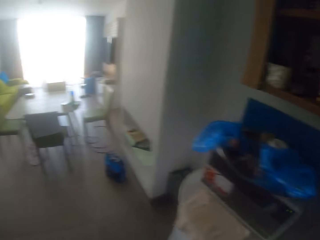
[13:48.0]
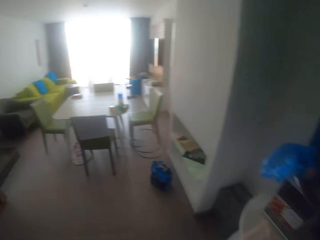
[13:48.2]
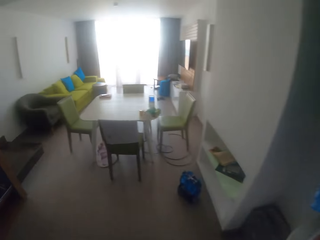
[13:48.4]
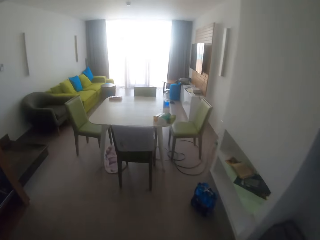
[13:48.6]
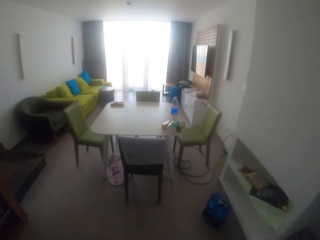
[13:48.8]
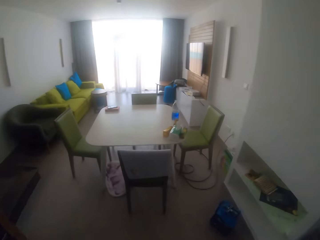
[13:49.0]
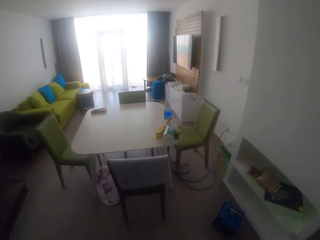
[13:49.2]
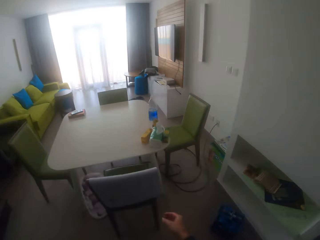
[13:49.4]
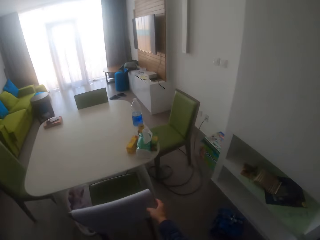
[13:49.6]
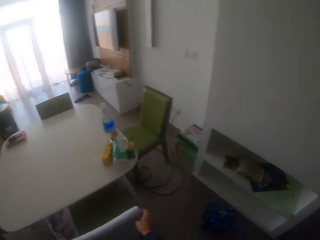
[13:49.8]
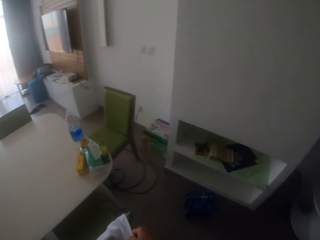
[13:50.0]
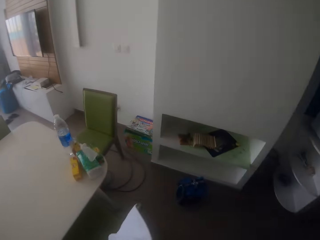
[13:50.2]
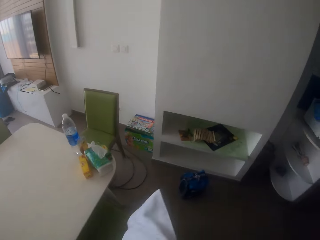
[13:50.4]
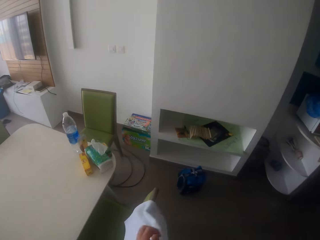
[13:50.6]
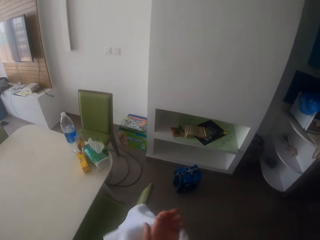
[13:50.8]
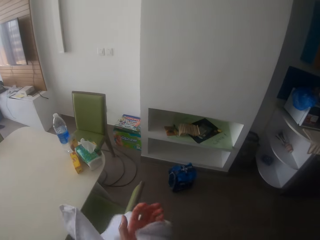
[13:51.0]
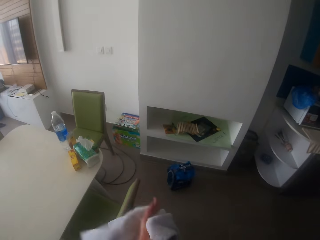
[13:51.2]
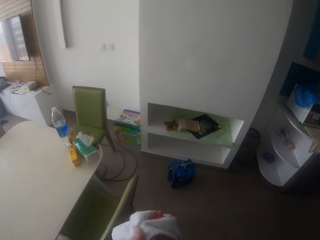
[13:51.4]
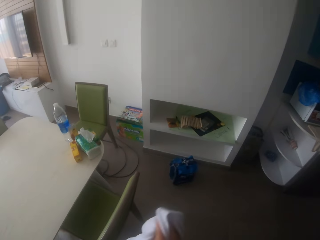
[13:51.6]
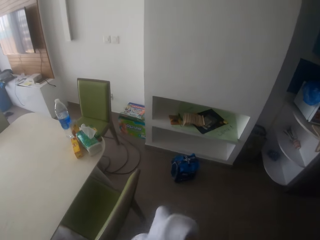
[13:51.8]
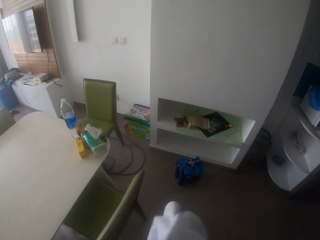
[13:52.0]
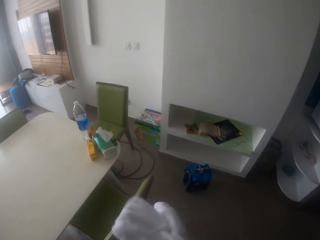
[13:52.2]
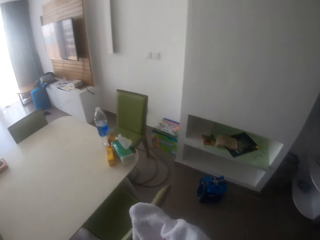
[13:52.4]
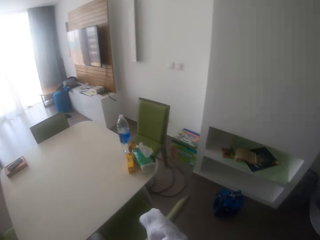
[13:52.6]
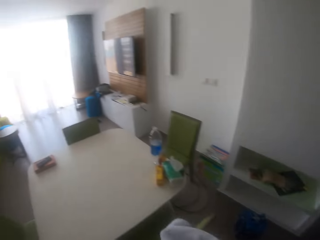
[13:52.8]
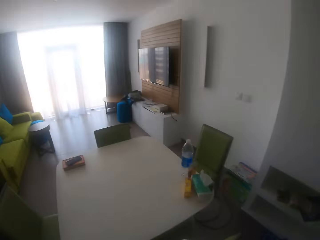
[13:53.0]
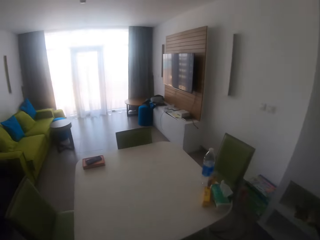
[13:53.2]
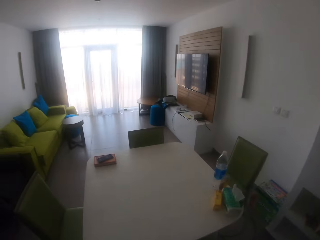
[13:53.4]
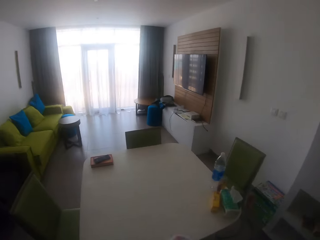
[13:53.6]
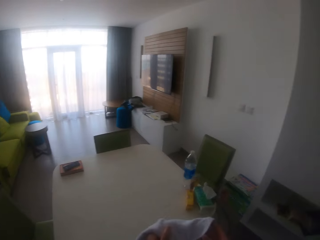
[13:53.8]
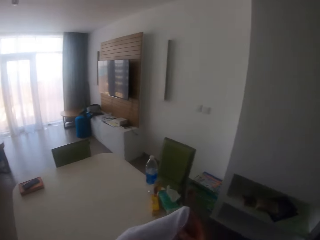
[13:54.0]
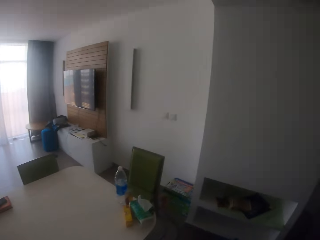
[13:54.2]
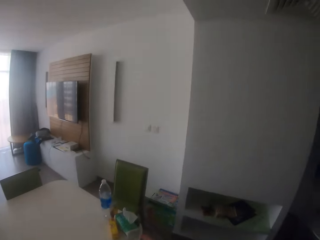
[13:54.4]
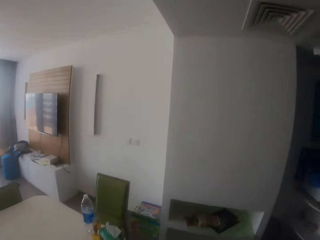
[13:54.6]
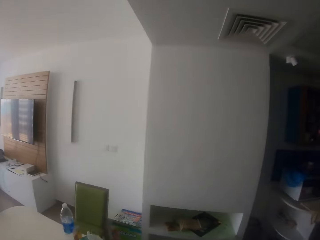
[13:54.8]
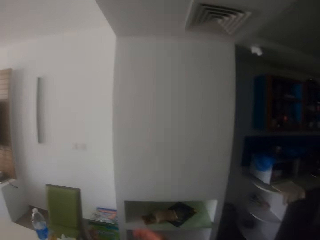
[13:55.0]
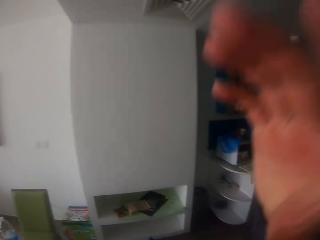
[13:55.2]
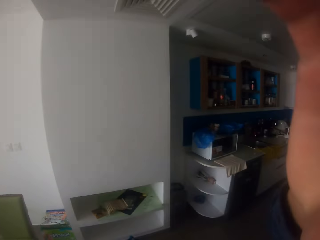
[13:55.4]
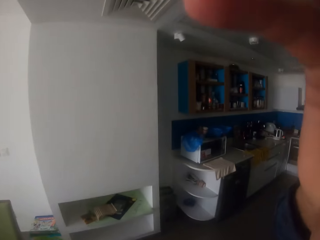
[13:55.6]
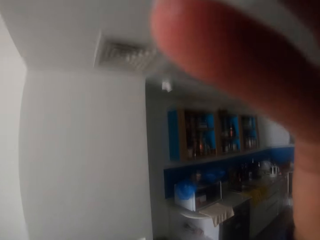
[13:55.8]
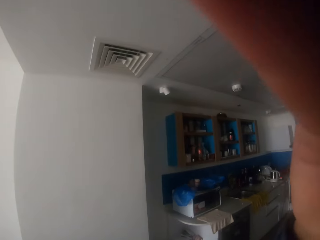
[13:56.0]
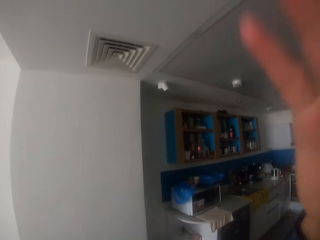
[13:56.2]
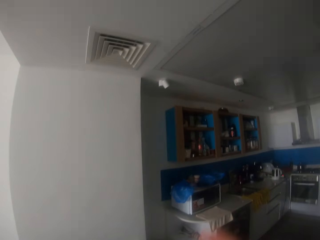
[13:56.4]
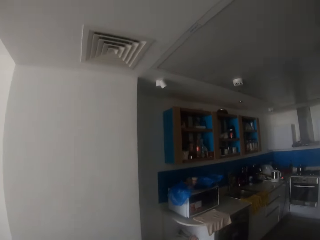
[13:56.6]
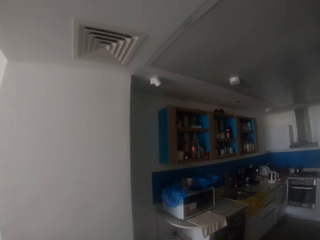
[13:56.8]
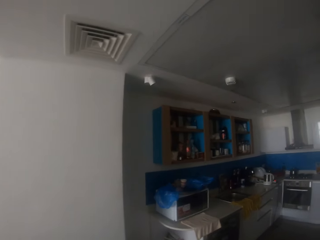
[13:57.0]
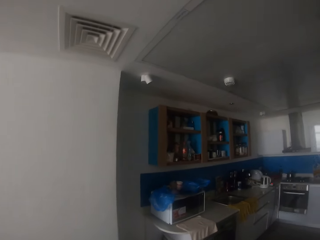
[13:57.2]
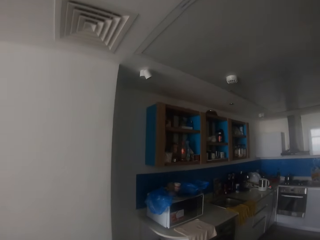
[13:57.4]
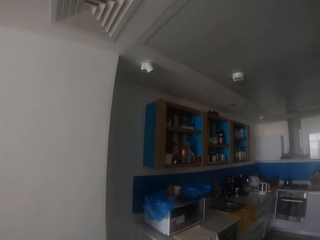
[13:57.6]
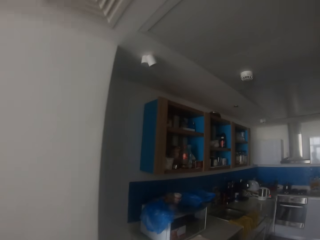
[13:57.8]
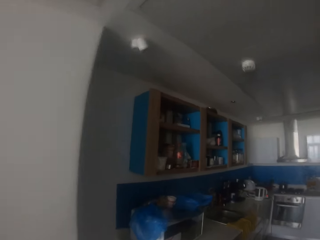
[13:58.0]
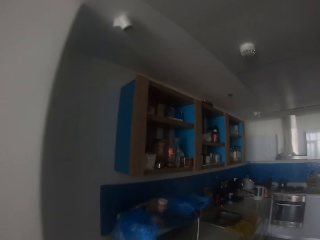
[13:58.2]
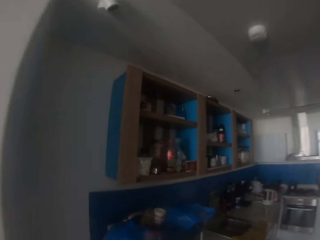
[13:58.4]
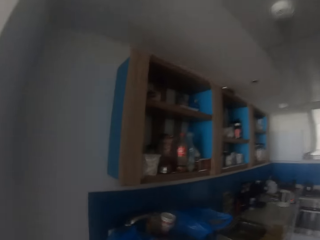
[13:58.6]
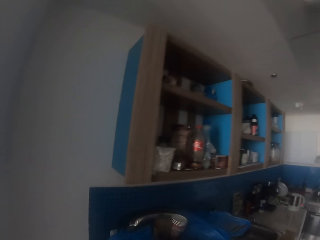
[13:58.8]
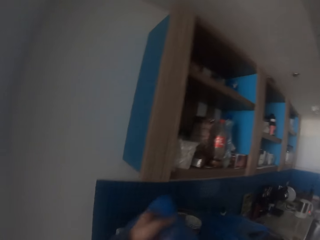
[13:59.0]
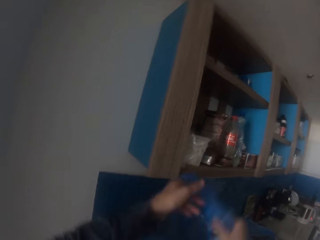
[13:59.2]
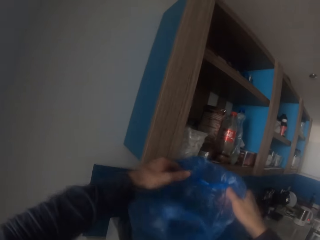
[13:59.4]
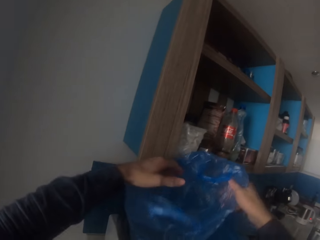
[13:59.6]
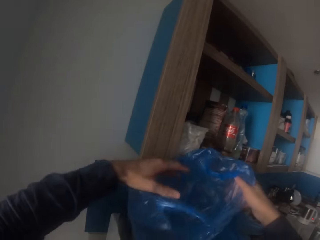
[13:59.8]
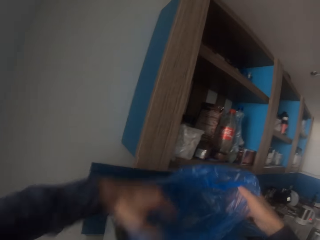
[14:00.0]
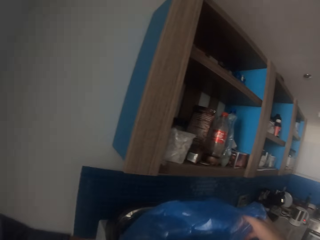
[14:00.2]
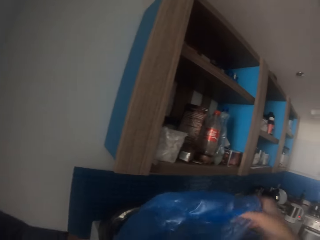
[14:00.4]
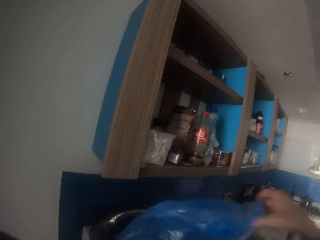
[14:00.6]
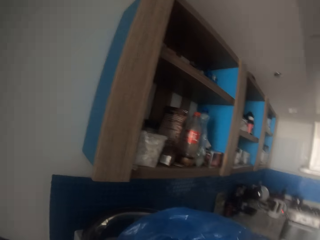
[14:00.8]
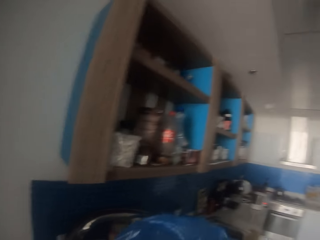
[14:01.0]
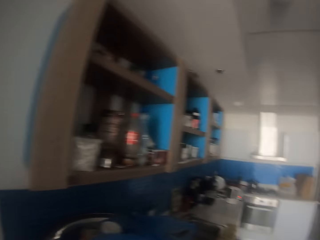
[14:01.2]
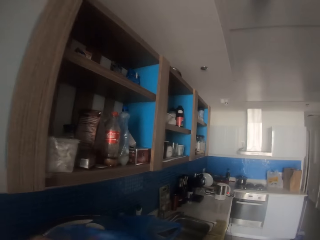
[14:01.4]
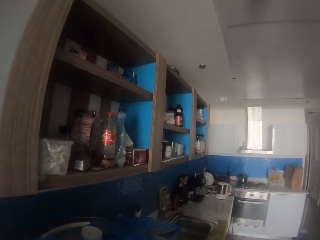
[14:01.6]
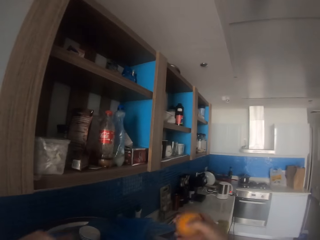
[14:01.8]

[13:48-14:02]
The camera wearer walks around the room. He wipes his hands with a towel. He returns the towel on the chair. He drops the towel. He adjusts the camera and touches the camera. He walks around the room. He holds a polythene paper bag or nylon paper. He touches the nylon paper.

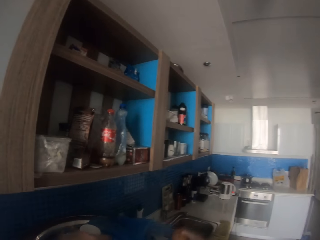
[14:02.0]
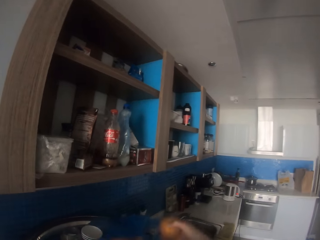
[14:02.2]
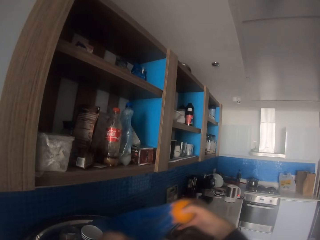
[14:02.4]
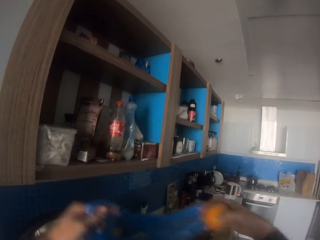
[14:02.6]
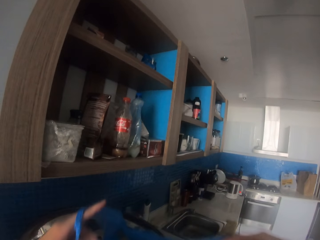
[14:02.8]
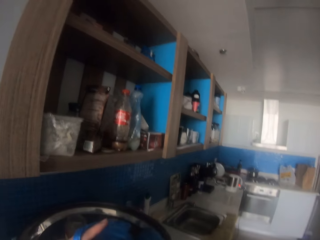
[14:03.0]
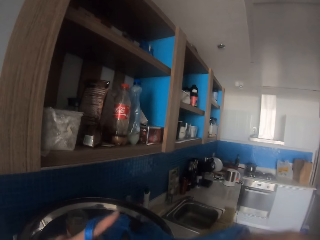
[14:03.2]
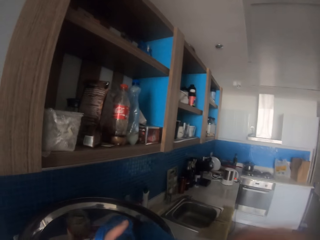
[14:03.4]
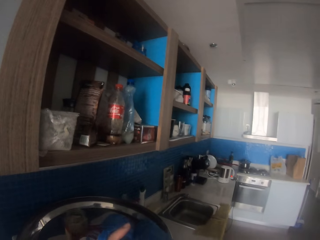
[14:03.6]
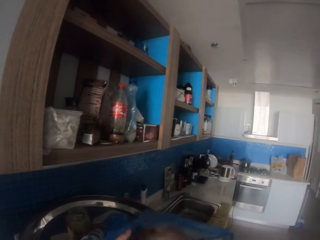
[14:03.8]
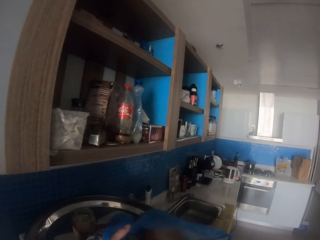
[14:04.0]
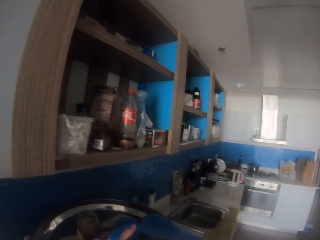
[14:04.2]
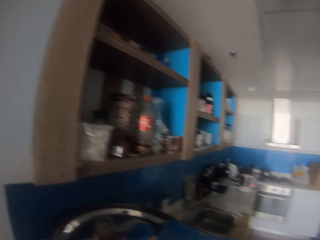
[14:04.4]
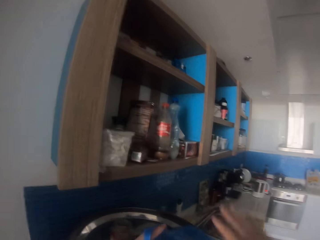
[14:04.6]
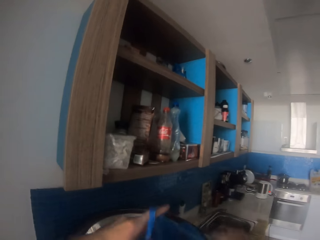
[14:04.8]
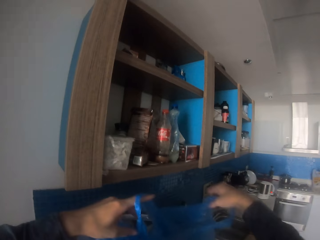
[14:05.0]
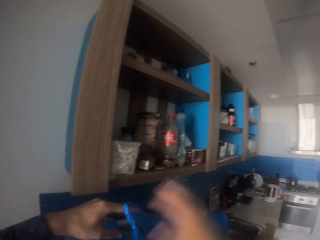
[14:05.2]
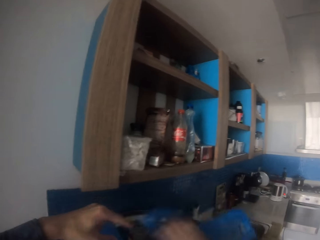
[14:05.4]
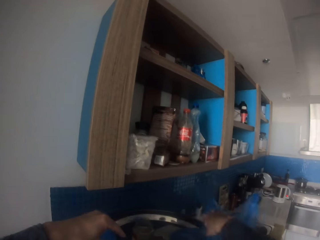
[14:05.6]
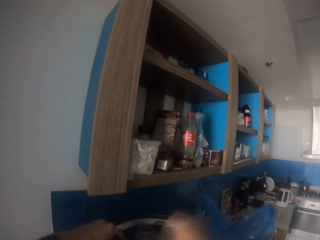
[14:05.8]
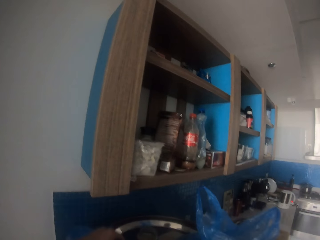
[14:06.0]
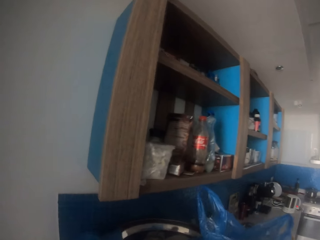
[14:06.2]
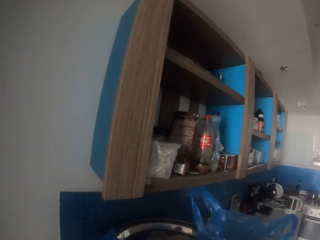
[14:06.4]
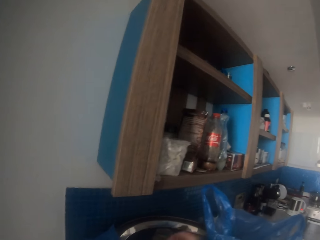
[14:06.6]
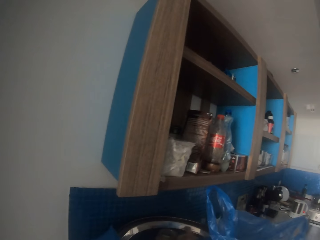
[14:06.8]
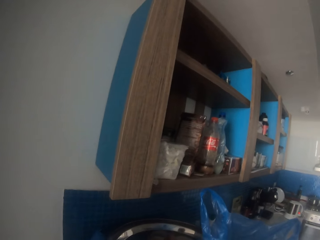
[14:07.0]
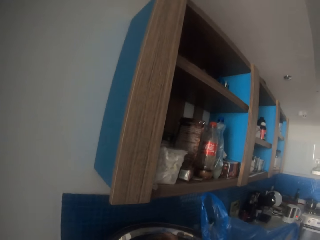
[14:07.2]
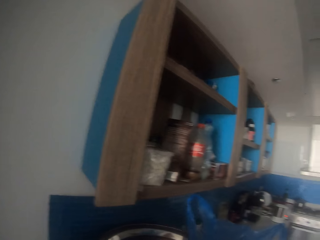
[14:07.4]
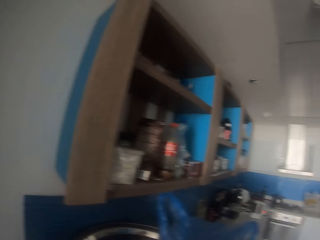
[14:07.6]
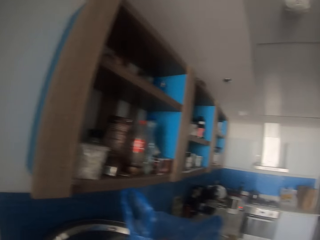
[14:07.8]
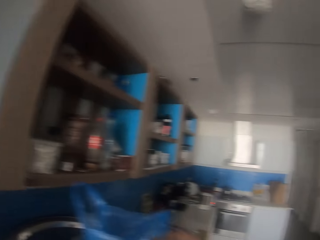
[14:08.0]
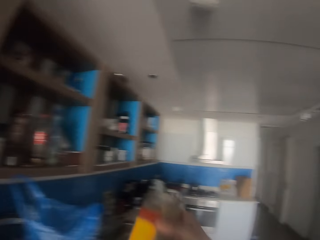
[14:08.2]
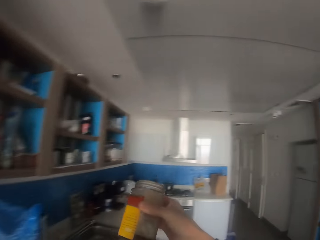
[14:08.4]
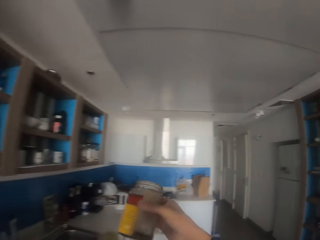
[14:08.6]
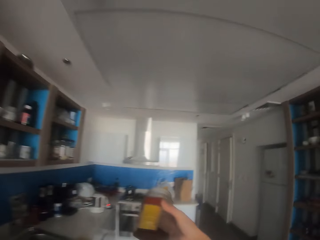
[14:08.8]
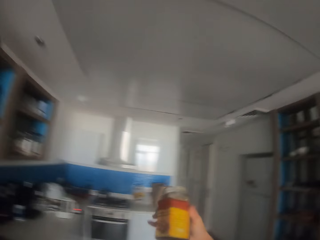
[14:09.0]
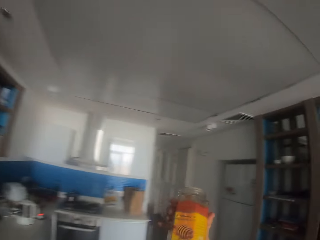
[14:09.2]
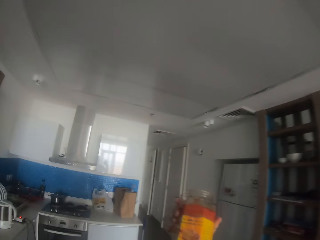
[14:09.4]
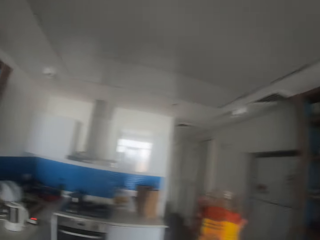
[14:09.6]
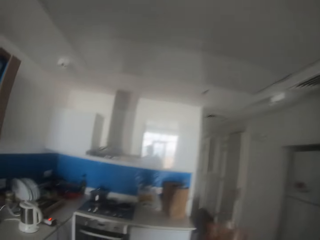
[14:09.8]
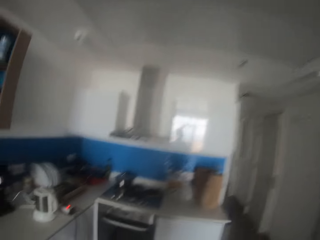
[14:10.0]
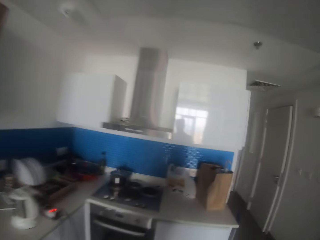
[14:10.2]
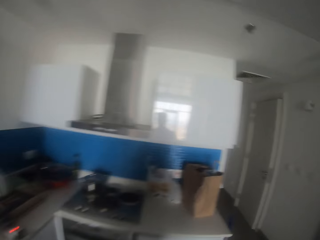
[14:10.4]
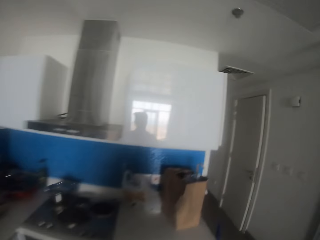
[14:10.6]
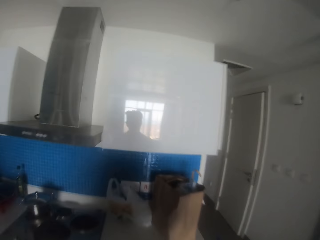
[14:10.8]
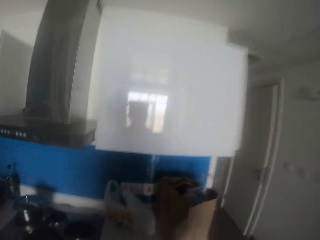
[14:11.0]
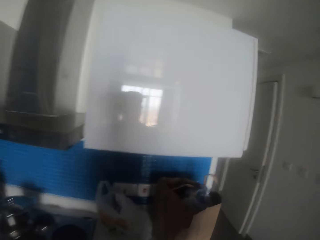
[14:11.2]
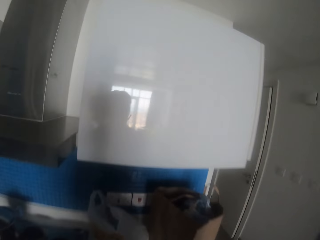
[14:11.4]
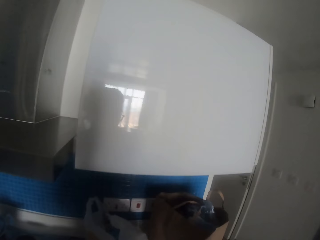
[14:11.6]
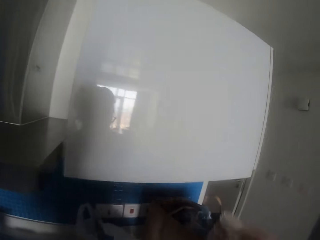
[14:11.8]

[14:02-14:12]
The camera wearer picks up an orange. They put something on the polythene paper bag. They fold the nylon paper. They pick up a tin. They hold a bottle. They walk in a room. They stop walking.
